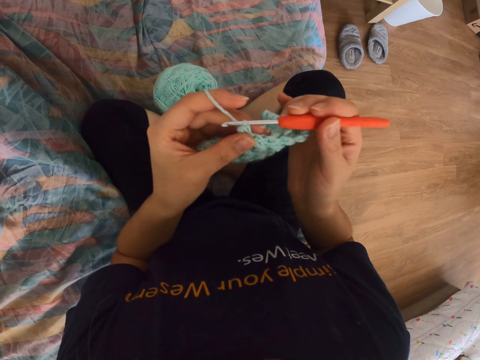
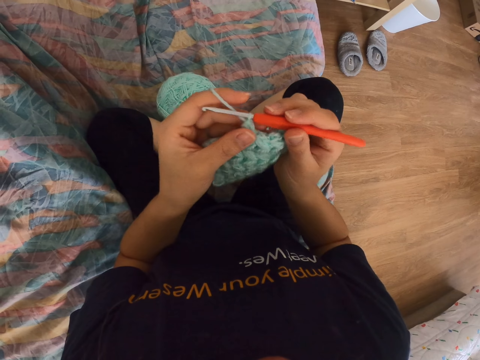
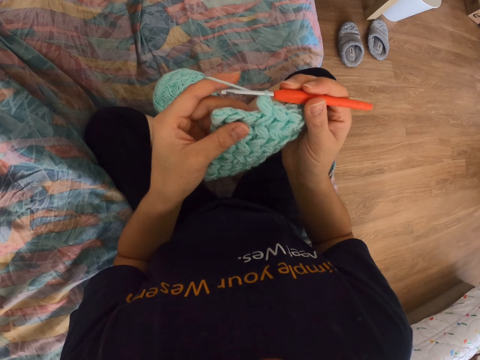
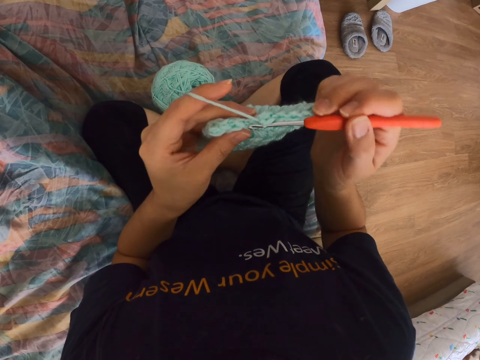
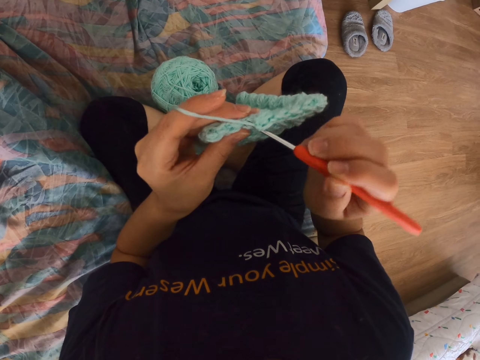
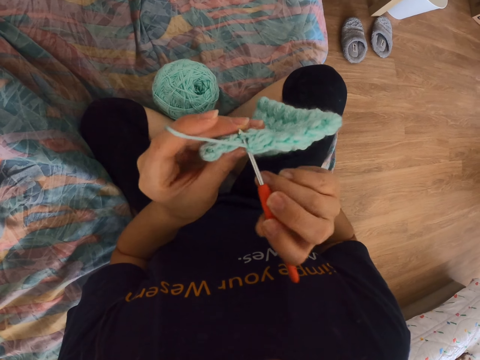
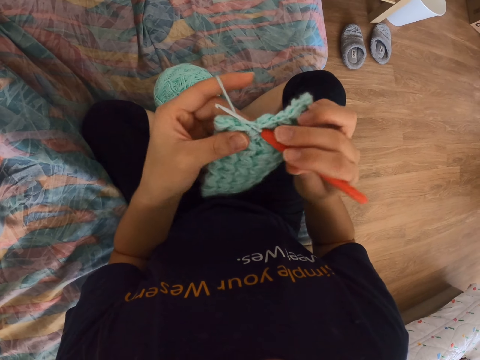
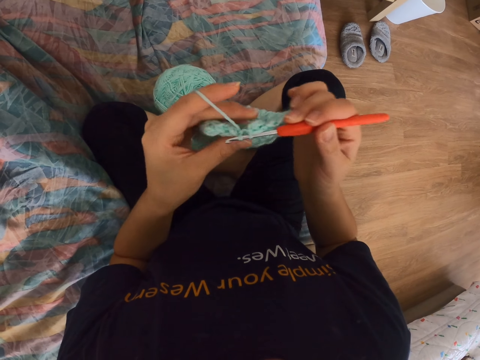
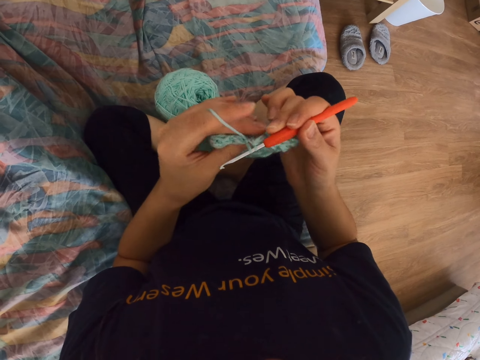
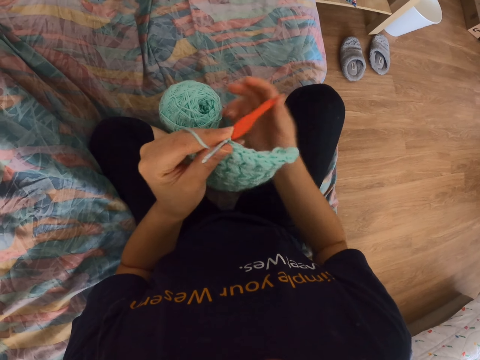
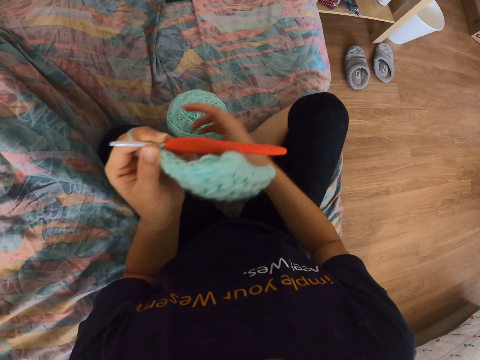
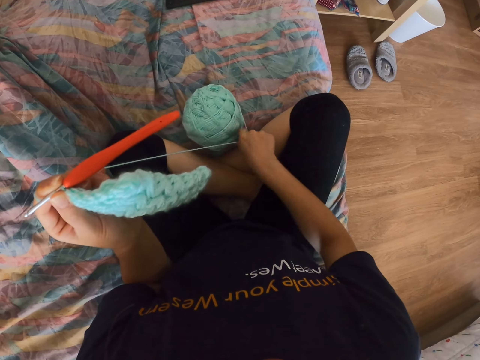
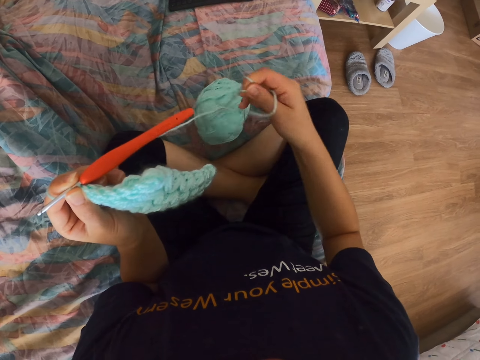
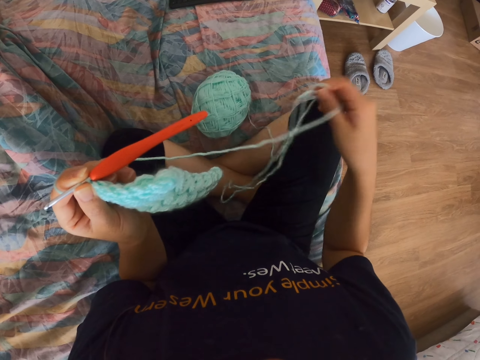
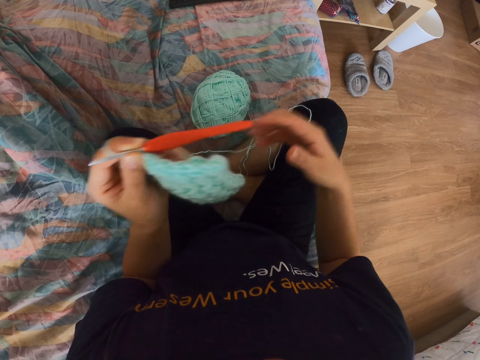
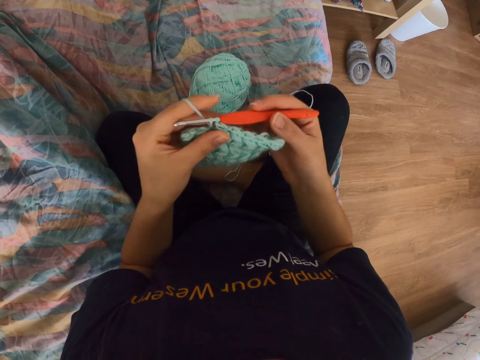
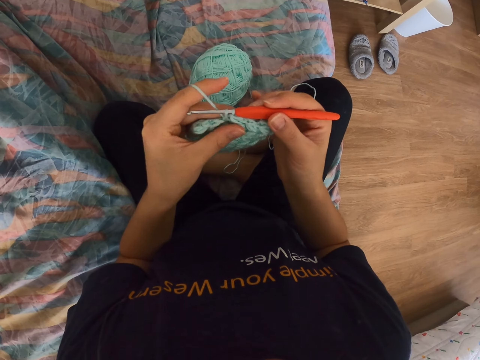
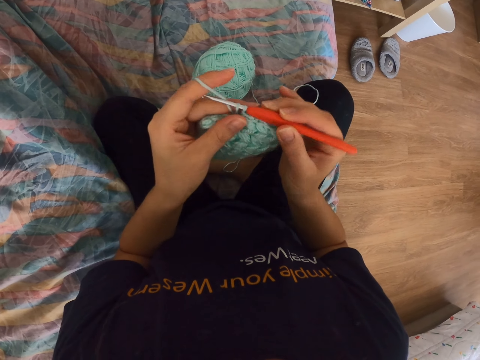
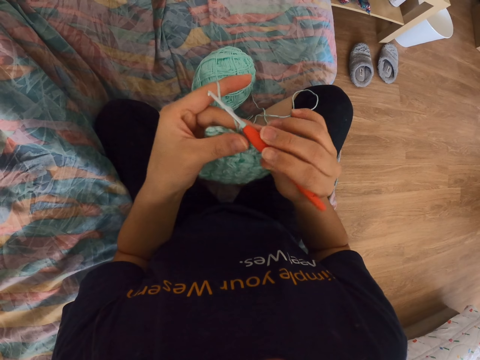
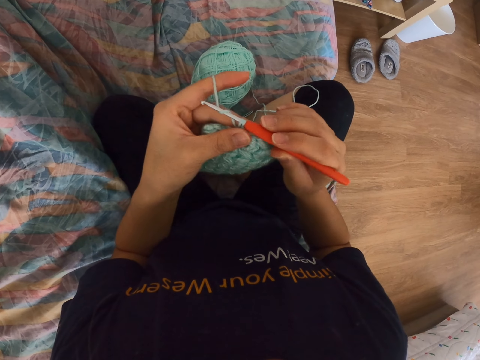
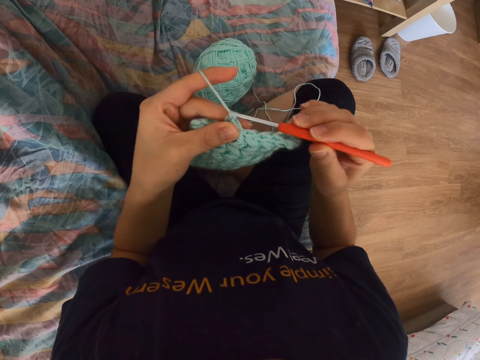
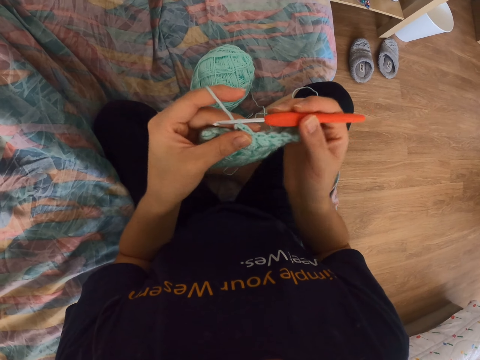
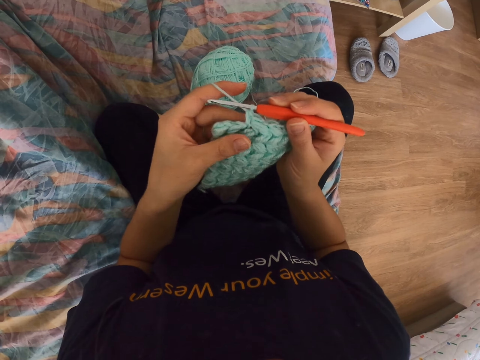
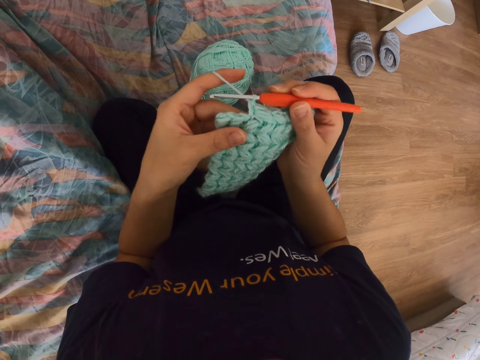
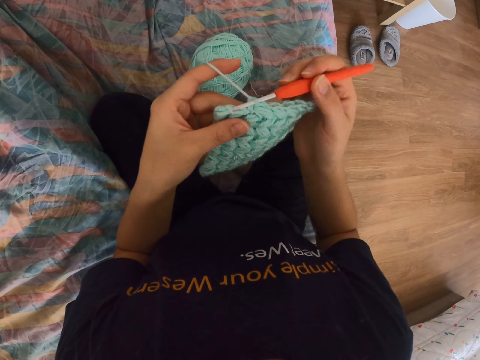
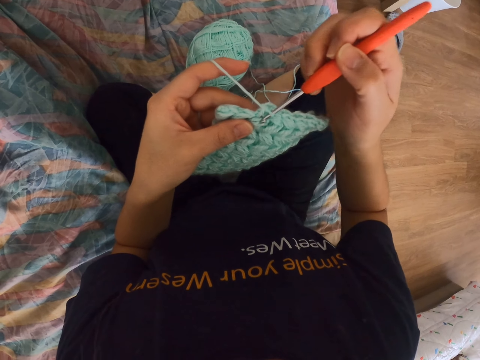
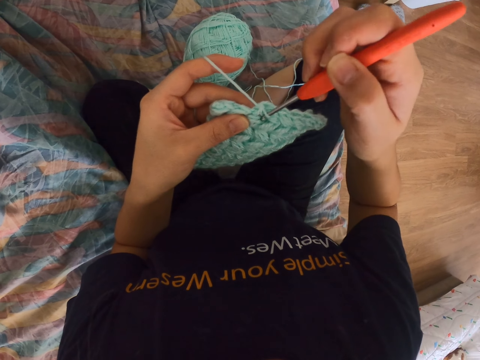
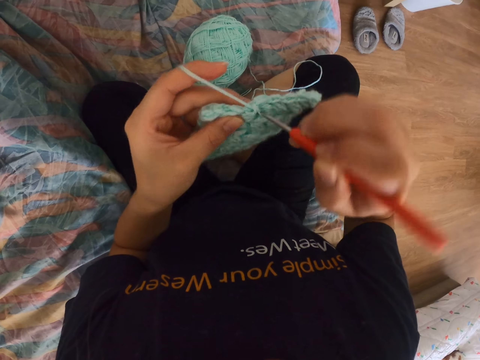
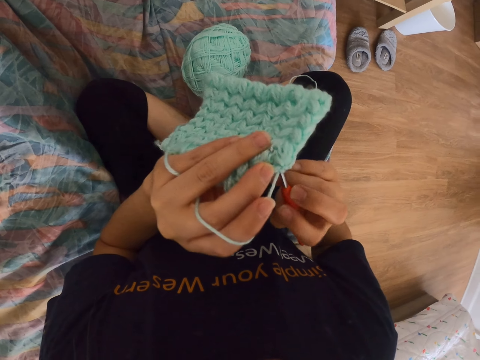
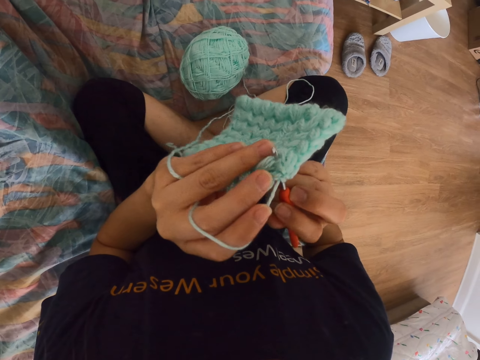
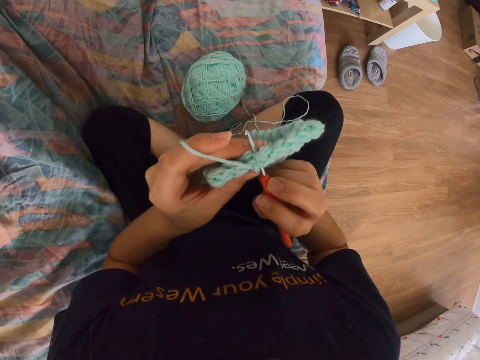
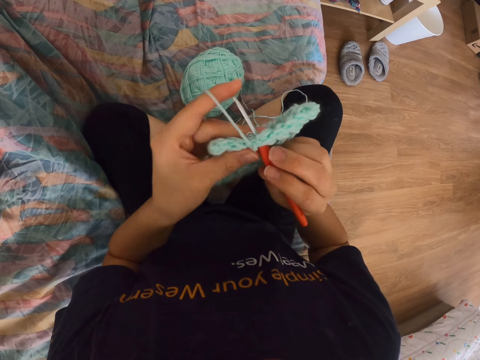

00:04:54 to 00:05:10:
The camera wearer pulls the yarn. She puts the yarn on her leg. She holds a crochet hook. She crochets a cloth.

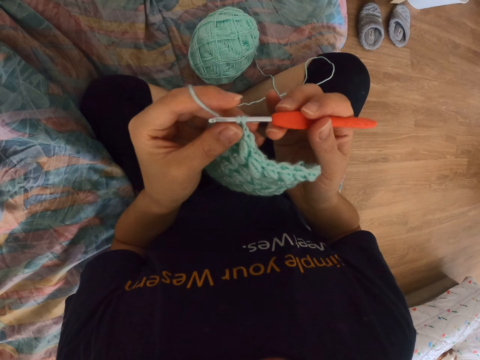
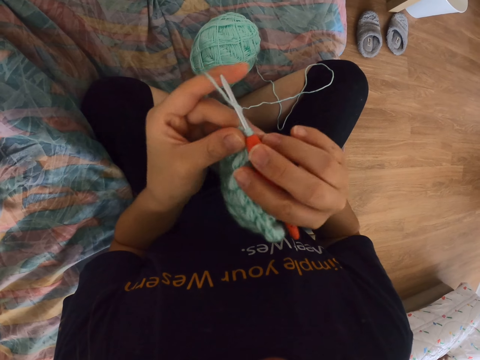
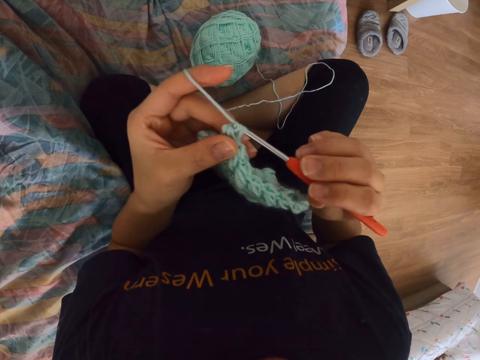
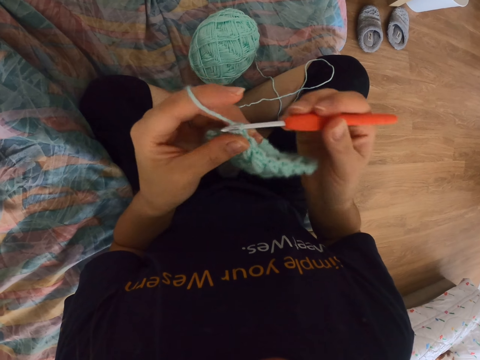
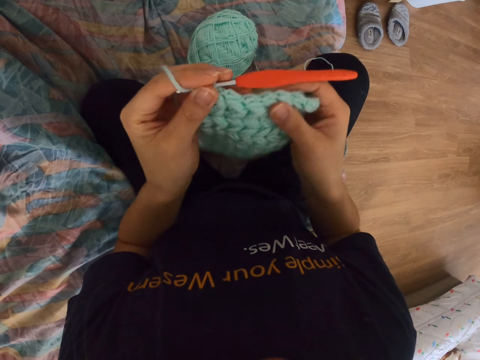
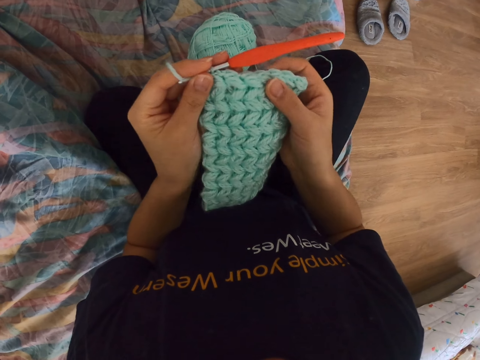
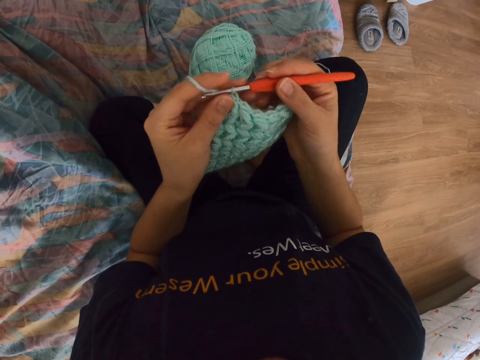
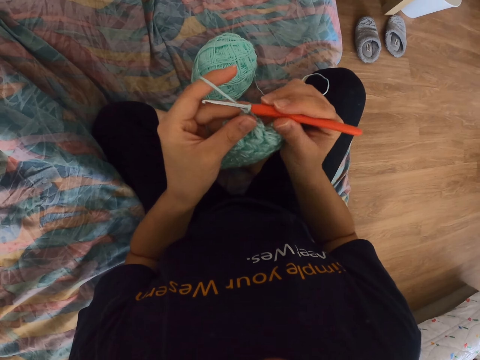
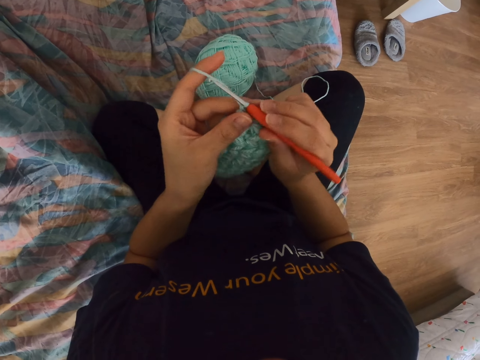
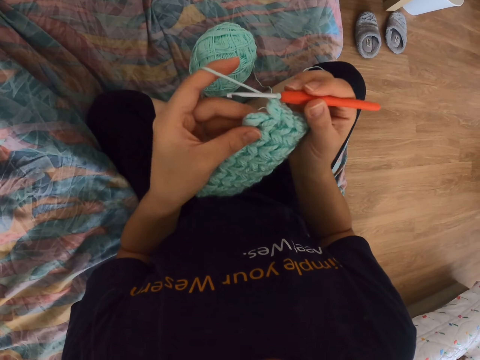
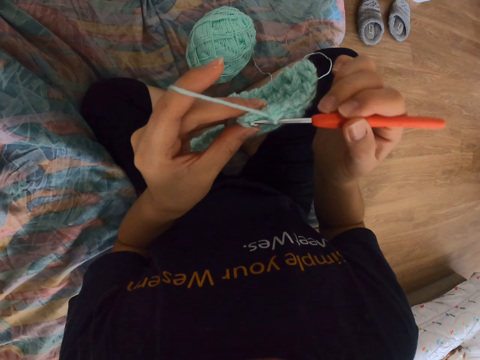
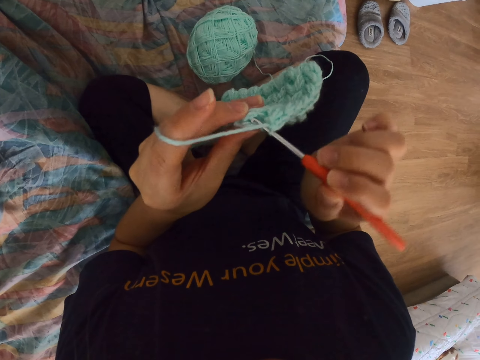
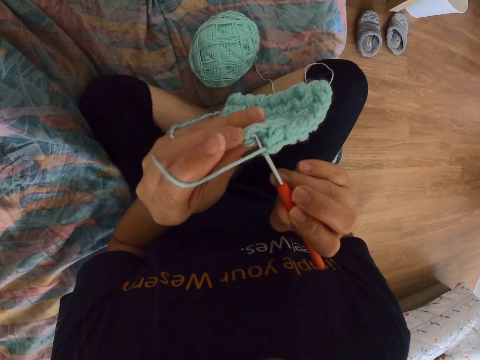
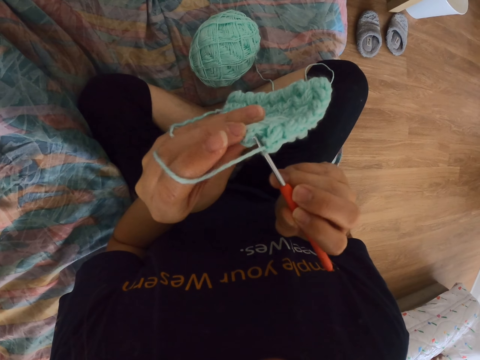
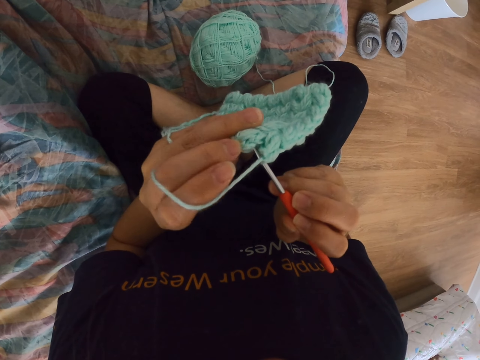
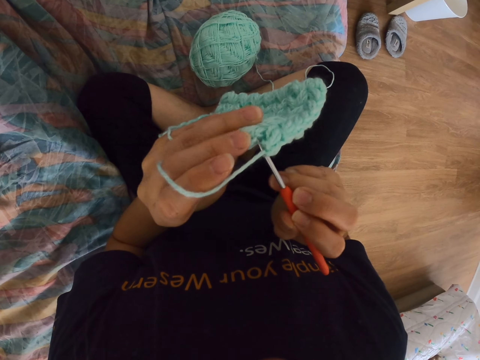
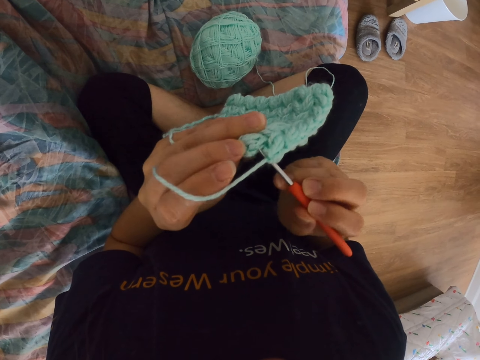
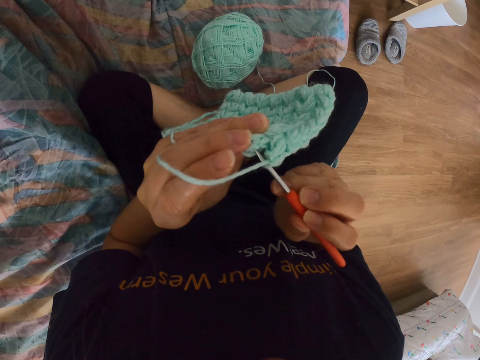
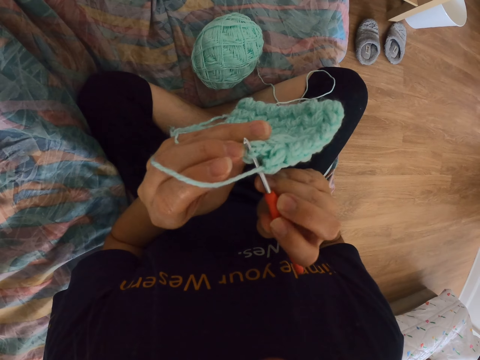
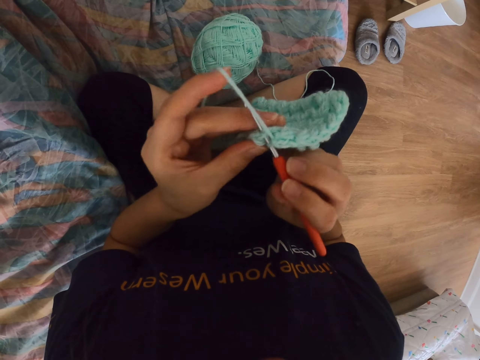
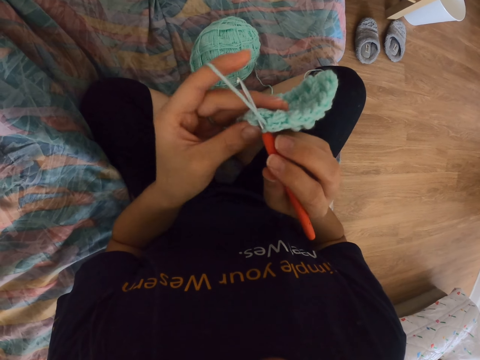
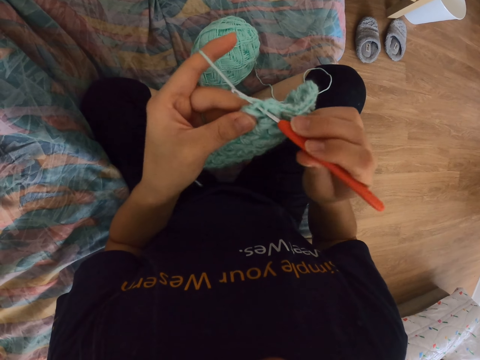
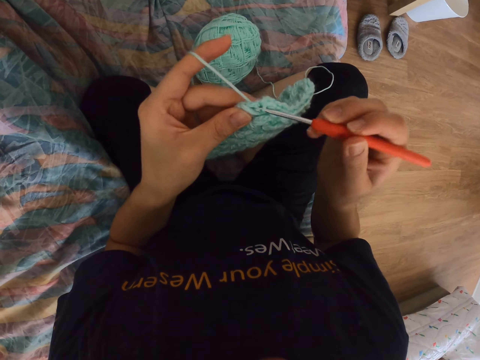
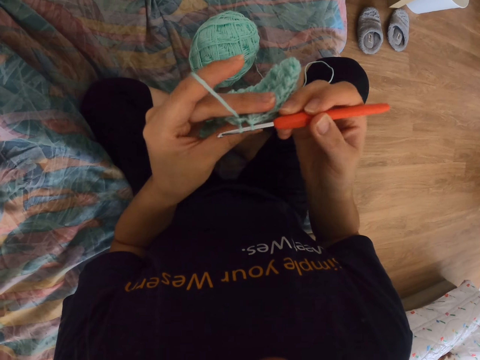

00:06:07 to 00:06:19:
The camera wearer checks the knitted part. They touch the crochet cloth. They hold the crochet needle. They crochet the cloth.
